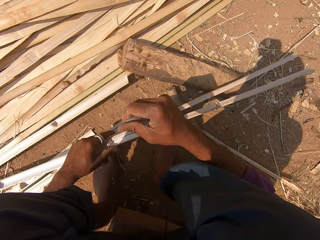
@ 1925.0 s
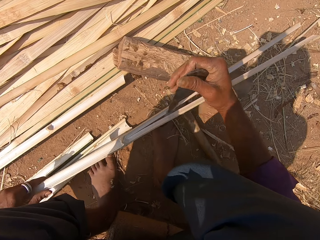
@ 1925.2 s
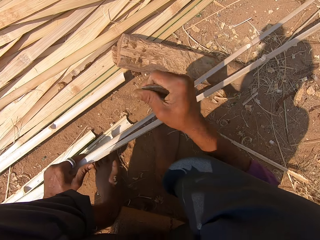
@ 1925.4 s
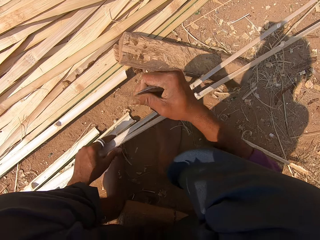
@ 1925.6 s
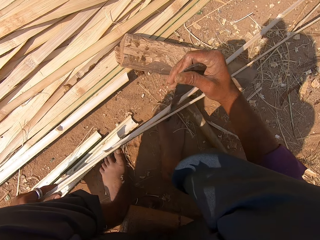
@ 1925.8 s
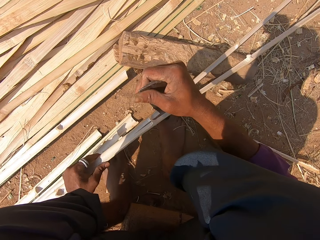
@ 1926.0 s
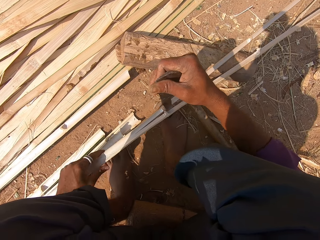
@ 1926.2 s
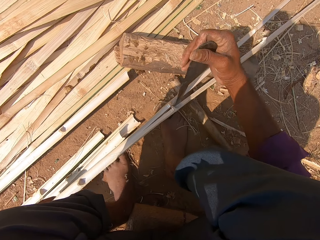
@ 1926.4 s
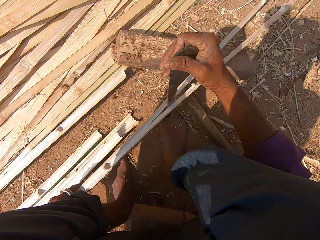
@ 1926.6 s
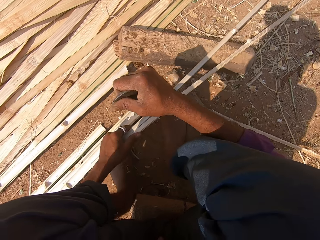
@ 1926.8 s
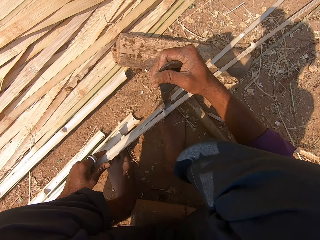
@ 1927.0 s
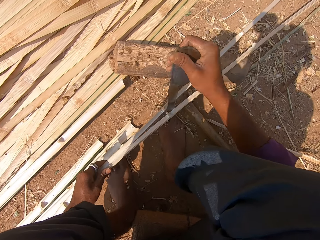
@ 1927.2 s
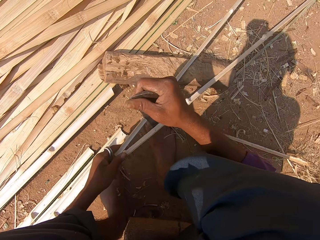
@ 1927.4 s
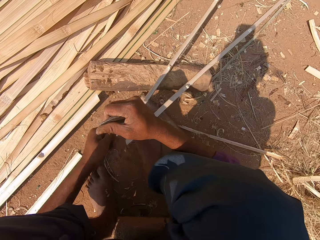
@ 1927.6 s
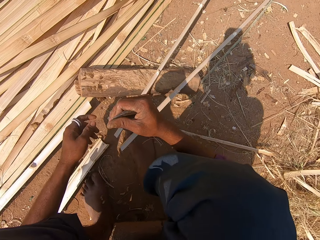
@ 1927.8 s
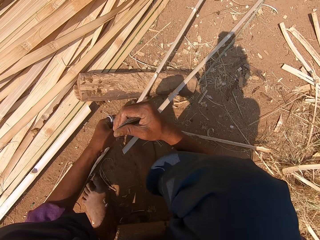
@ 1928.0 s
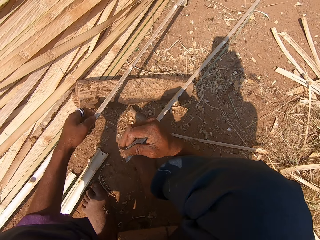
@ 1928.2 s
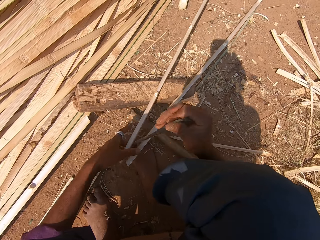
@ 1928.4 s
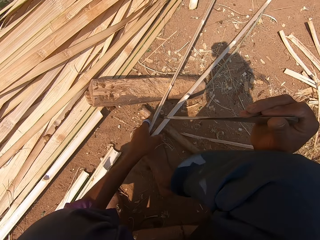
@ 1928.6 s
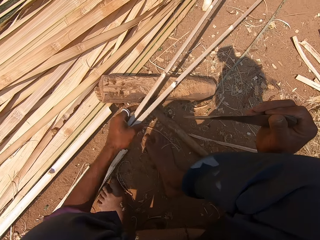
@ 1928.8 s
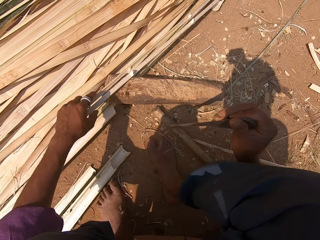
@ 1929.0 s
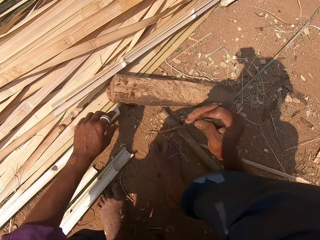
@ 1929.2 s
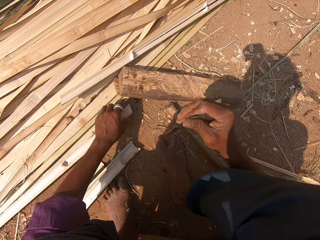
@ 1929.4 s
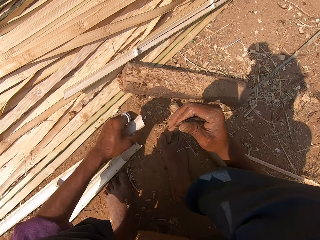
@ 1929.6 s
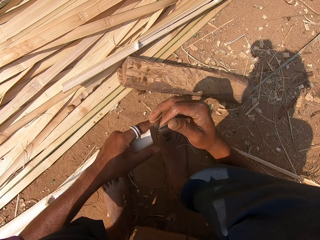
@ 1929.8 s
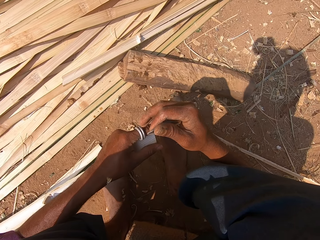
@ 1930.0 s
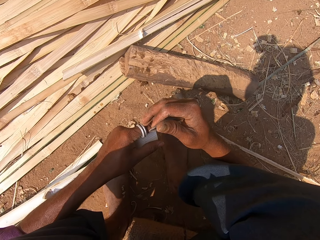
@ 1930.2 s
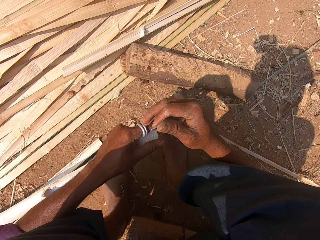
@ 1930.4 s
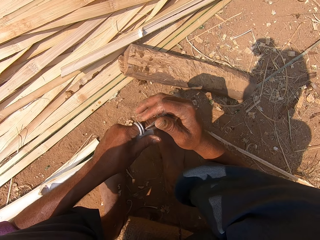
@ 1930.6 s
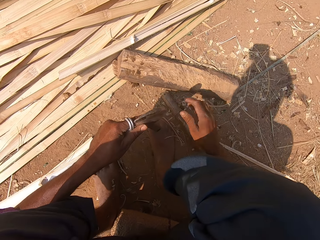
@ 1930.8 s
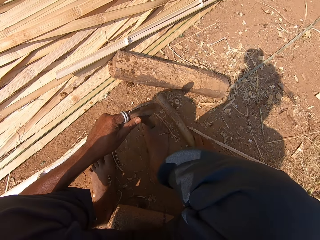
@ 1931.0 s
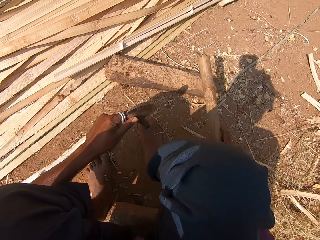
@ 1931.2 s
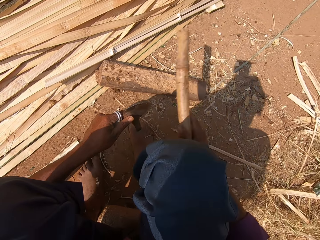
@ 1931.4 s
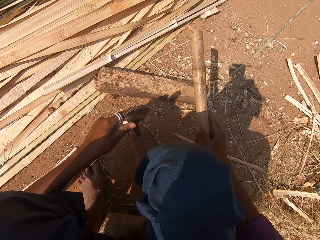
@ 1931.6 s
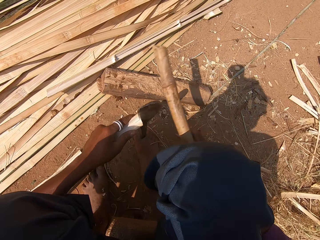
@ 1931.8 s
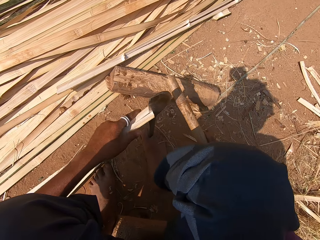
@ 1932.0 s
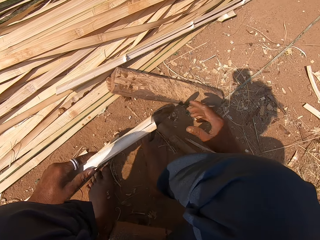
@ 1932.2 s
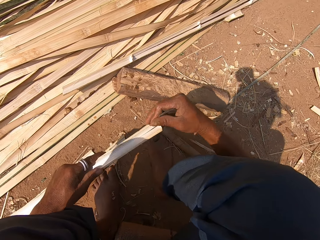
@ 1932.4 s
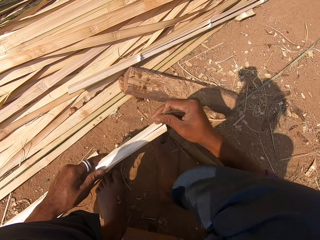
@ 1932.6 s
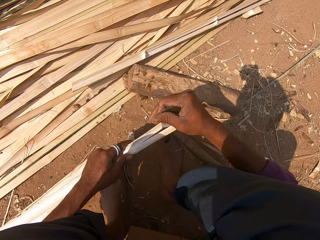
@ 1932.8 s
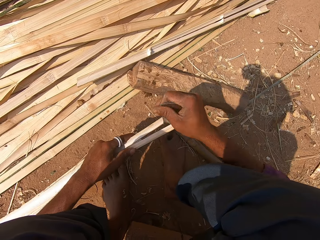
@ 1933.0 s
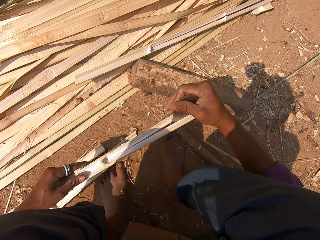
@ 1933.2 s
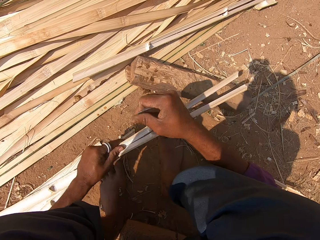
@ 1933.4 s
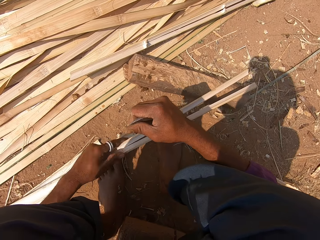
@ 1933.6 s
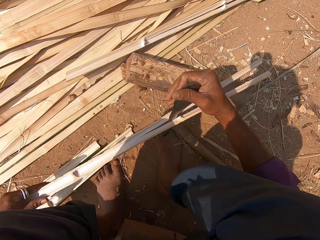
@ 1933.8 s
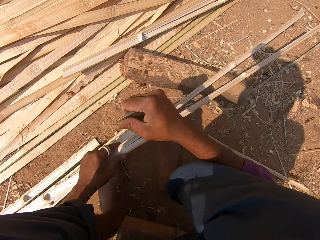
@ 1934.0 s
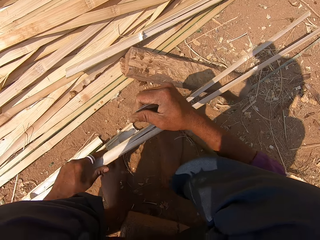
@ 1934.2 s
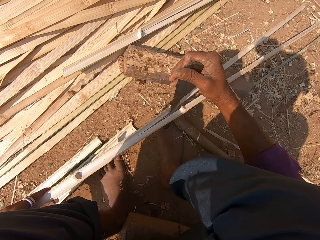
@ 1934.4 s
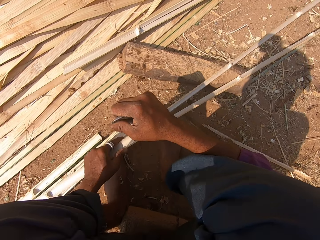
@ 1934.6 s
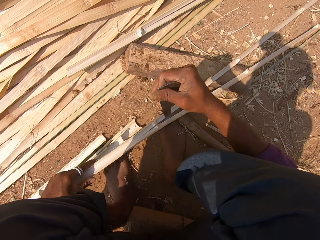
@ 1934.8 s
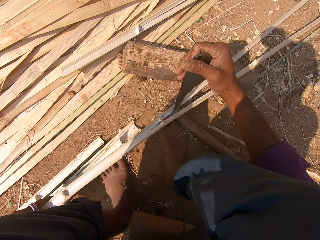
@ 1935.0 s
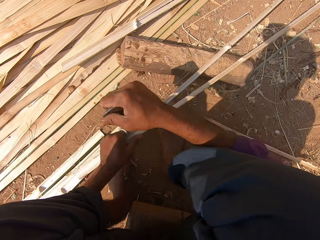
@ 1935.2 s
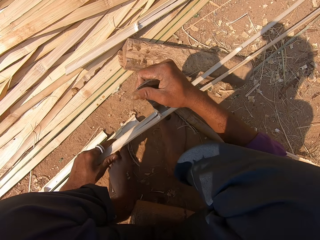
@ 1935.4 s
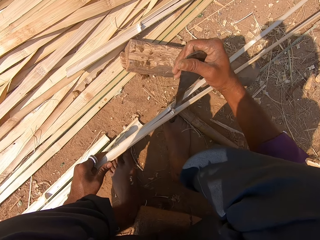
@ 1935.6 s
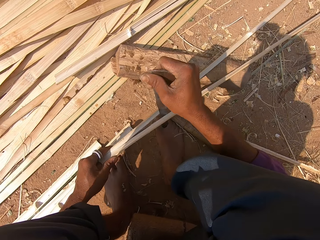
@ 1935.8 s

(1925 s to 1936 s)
The camera wearer moves reeds or bamboo aside. They pick a reed on the ground. They place a machete against the reed. They pick a stick on the ground. They knock the machete with the stick. They hit the bamboo. They drop the stick on the ground. They split the reed with the machete.

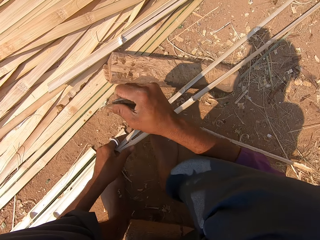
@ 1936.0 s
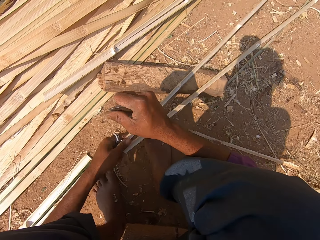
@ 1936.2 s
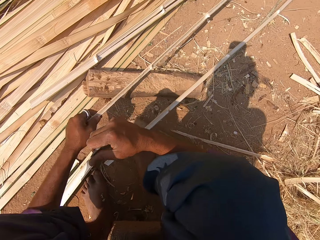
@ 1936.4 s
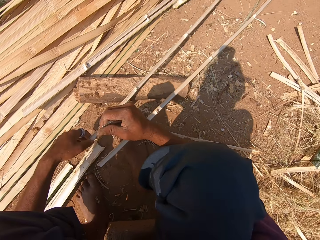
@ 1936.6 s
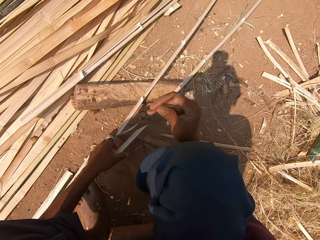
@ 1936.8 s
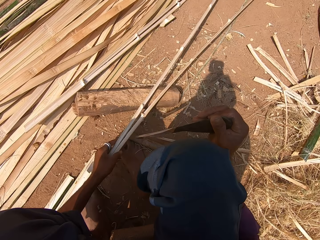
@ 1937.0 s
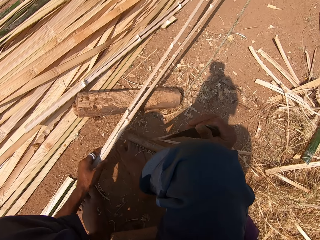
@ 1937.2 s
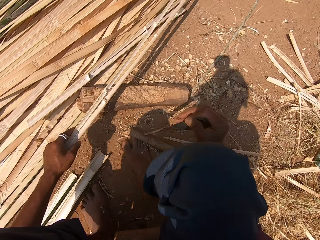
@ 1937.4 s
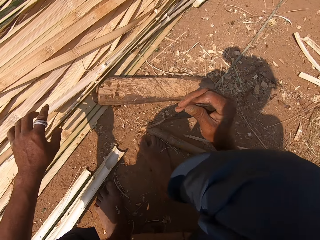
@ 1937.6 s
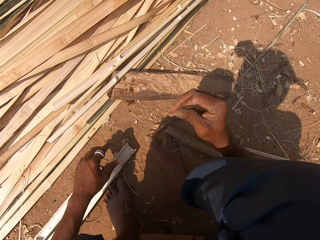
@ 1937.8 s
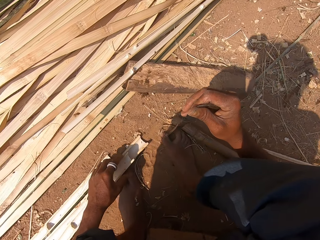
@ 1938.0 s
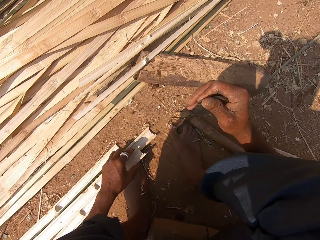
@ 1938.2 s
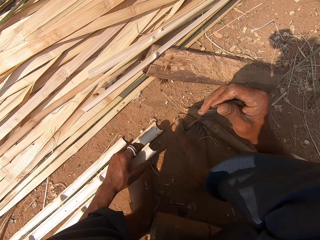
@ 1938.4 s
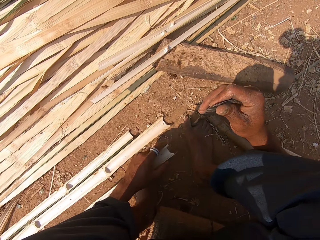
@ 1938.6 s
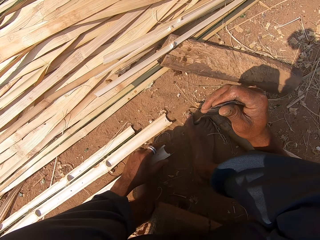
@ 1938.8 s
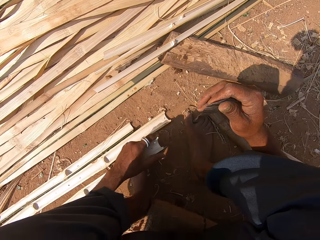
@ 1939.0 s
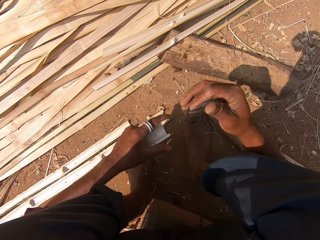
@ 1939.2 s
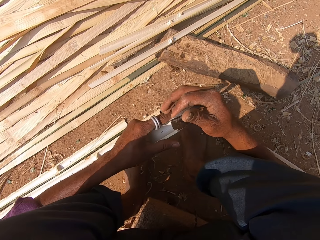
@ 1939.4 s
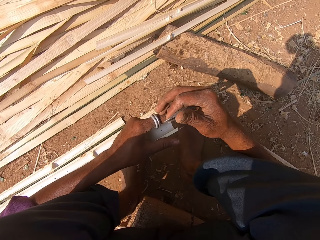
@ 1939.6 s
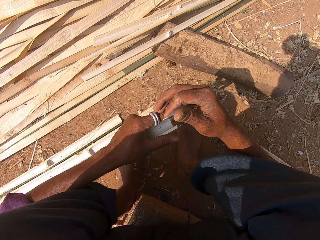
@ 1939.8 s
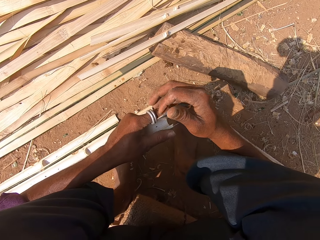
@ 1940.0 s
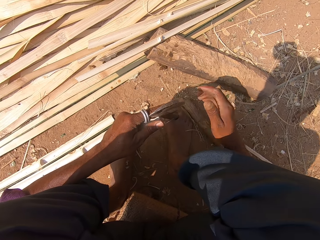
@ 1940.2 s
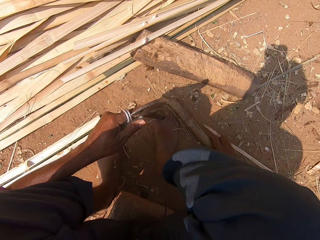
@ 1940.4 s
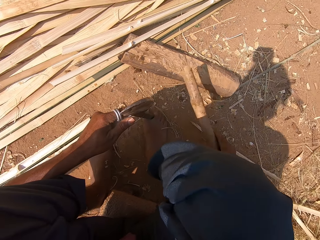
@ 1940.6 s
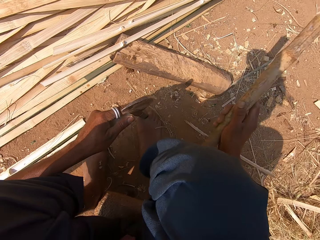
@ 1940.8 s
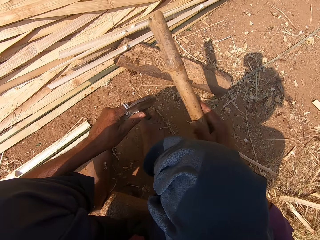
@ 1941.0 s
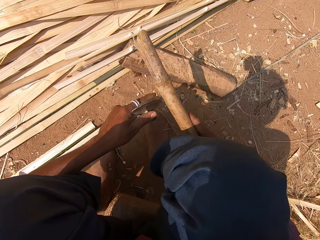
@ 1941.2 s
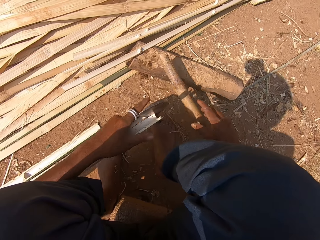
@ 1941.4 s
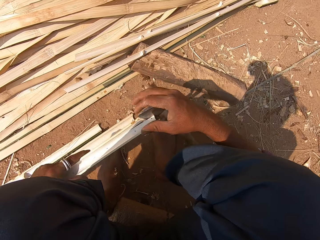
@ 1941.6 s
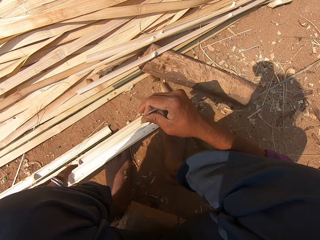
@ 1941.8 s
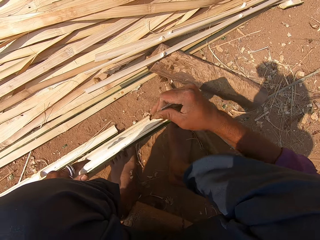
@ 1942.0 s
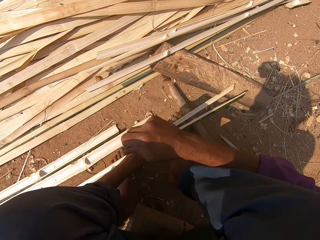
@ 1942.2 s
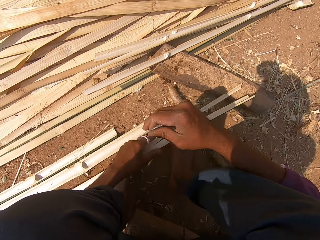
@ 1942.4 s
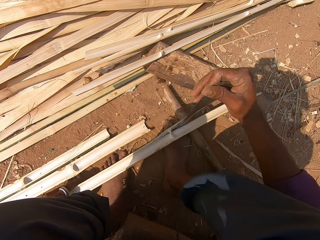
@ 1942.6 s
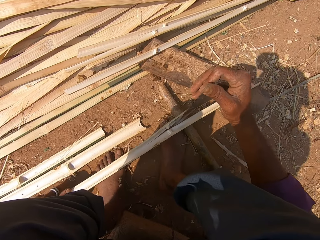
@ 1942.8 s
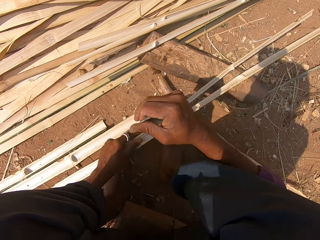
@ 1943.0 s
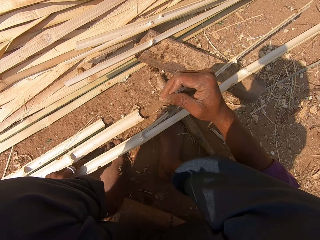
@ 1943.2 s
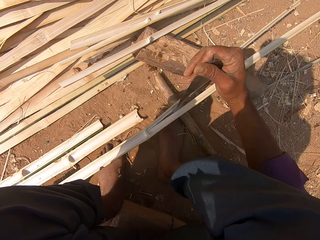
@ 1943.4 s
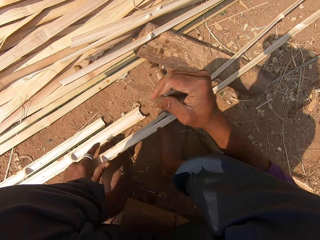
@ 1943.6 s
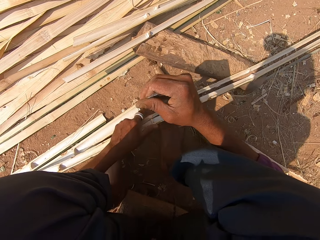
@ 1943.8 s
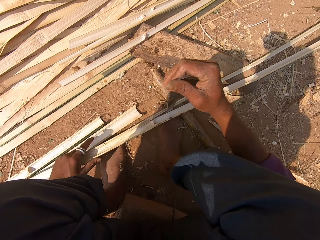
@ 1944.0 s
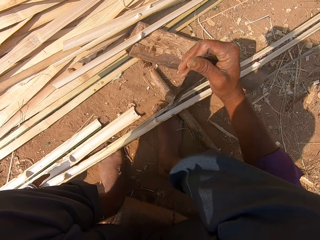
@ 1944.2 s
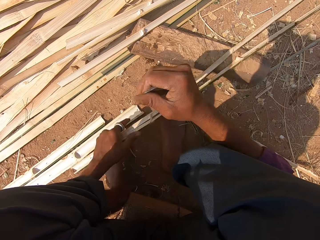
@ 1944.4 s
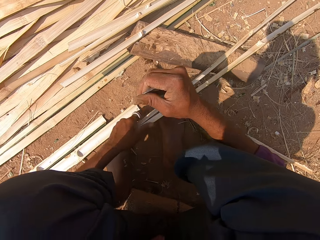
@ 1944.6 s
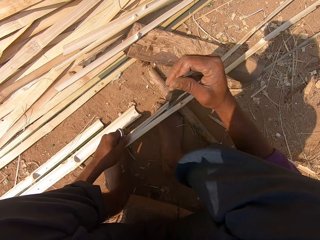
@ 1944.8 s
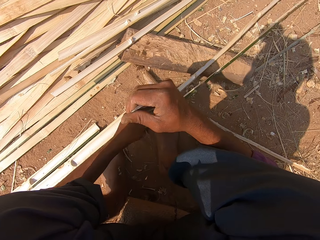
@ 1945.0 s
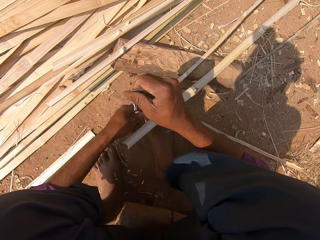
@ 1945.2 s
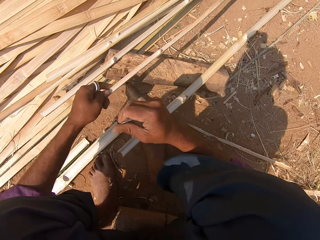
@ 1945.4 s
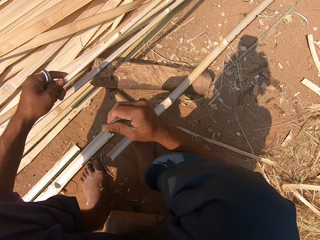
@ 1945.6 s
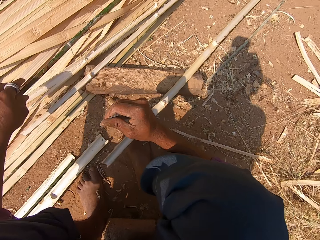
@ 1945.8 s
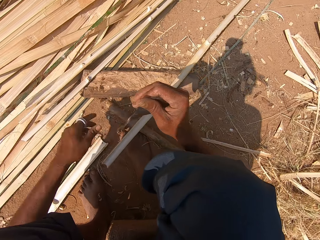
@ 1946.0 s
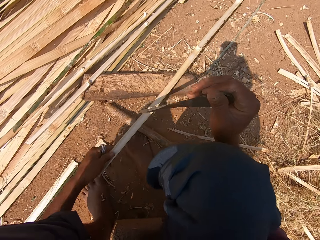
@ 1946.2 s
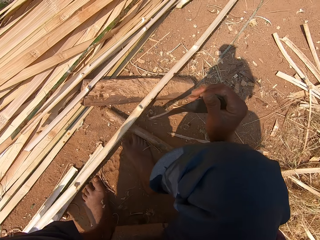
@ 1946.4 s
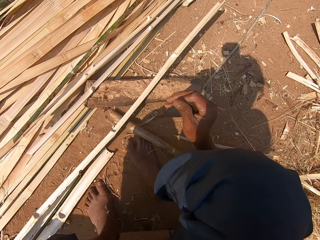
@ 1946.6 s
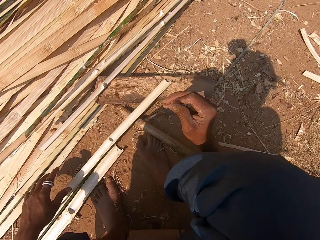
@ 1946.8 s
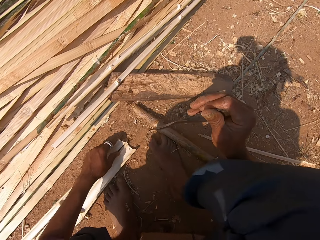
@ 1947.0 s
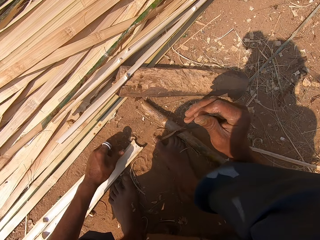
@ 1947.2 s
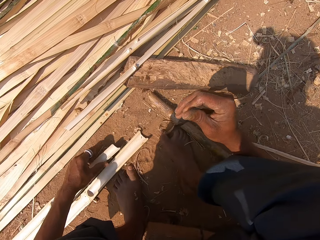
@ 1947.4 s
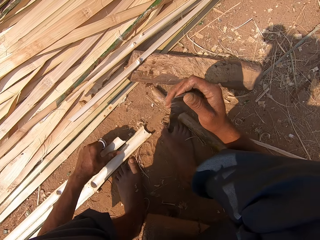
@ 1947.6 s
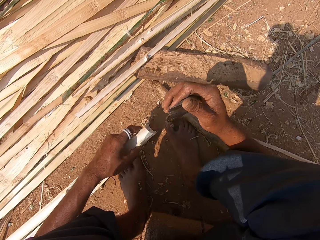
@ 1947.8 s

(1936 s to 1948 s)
The camera wearer moves reeds or bamboo aside. They pick a reed on the ground. They place a machete against the reed. They pick a stick on the ground. They knock the machete with the stick. They hit the bamboo. They drop the stick on the ground. They split the reed with the machete. They move the reed aside. They pull the reed on the ground.
